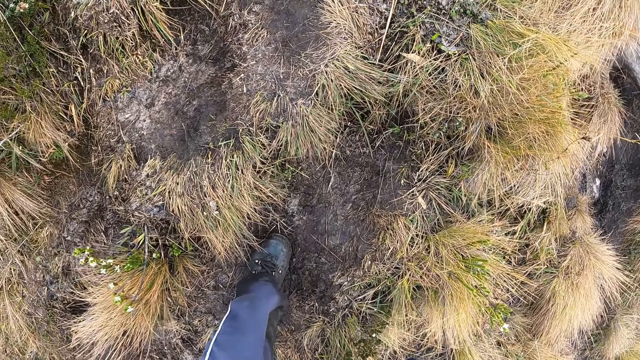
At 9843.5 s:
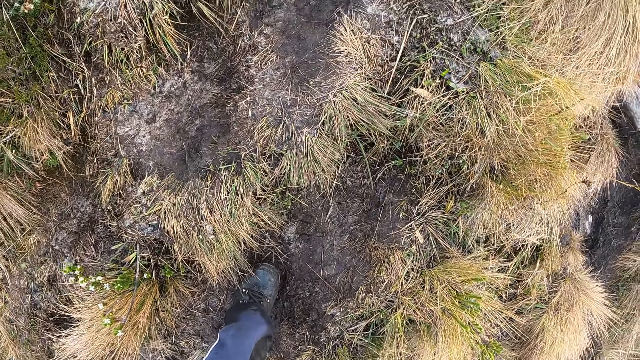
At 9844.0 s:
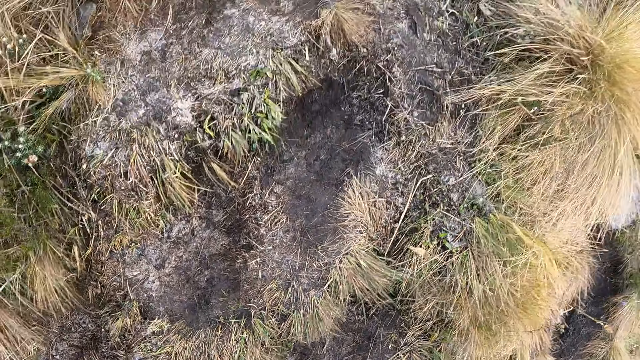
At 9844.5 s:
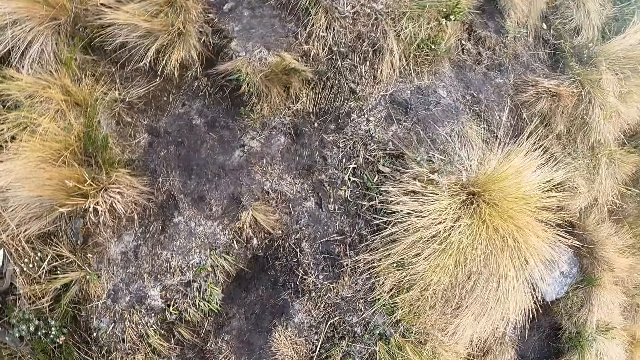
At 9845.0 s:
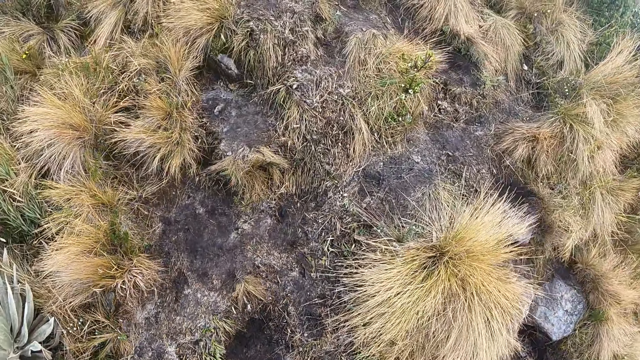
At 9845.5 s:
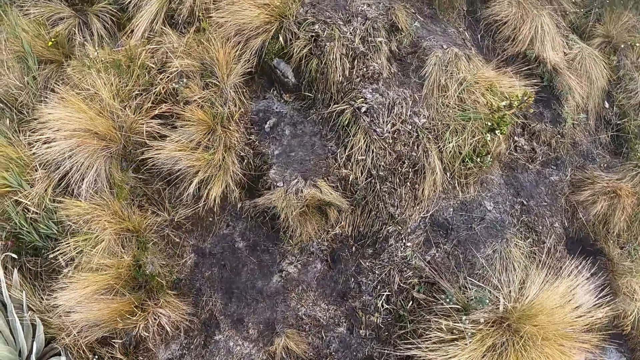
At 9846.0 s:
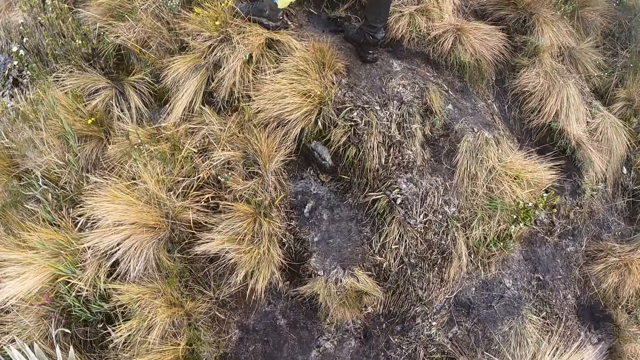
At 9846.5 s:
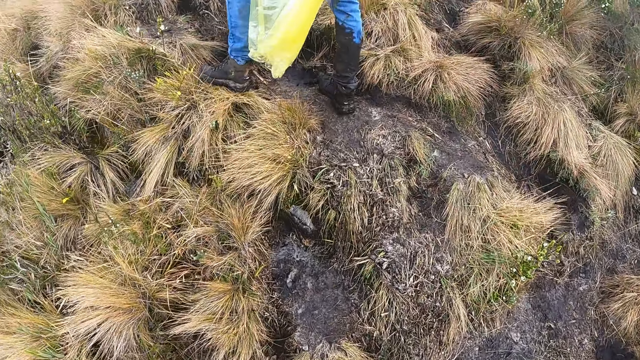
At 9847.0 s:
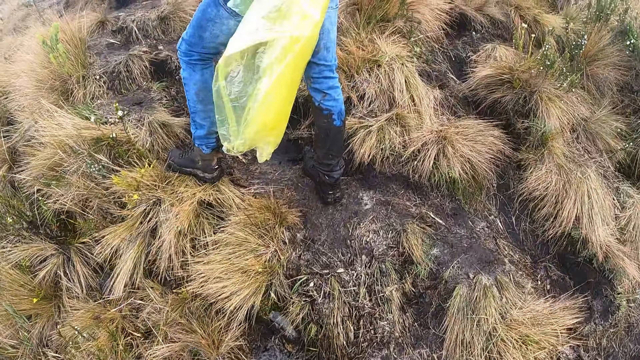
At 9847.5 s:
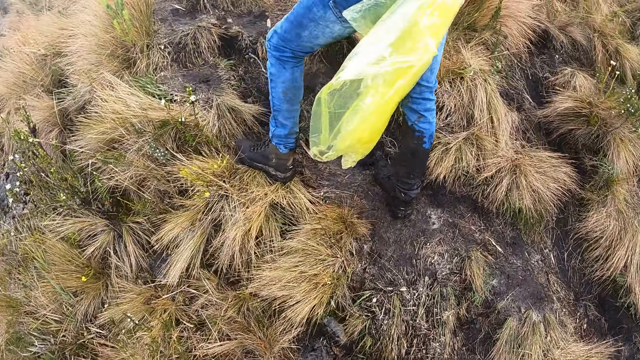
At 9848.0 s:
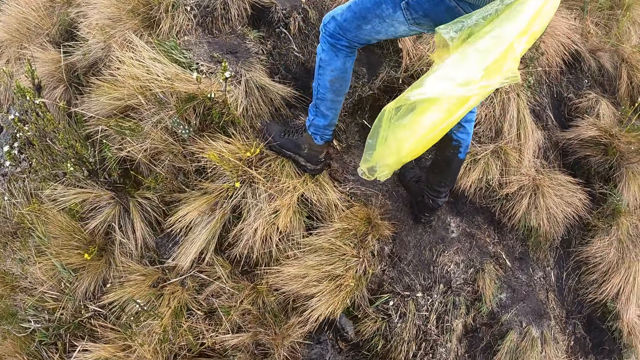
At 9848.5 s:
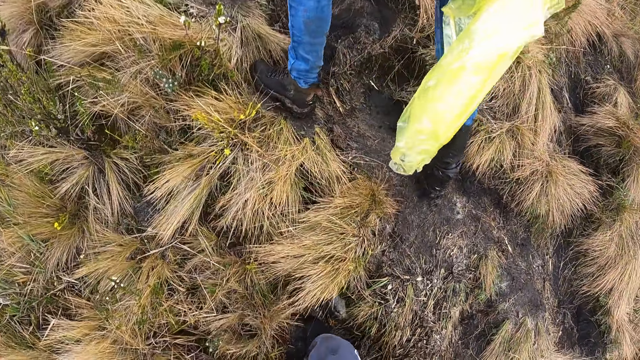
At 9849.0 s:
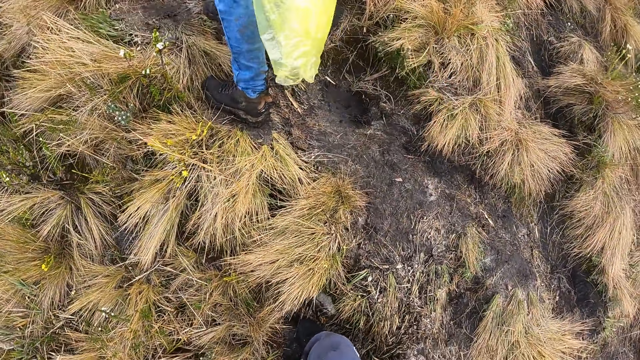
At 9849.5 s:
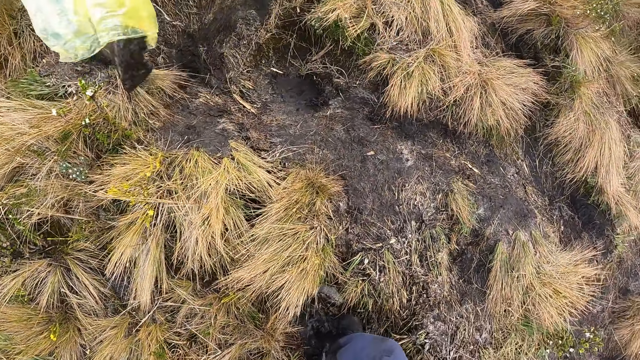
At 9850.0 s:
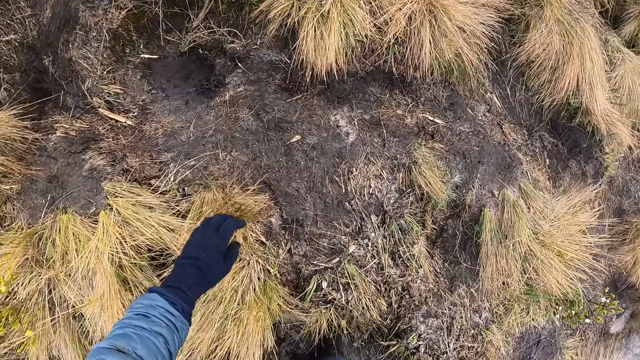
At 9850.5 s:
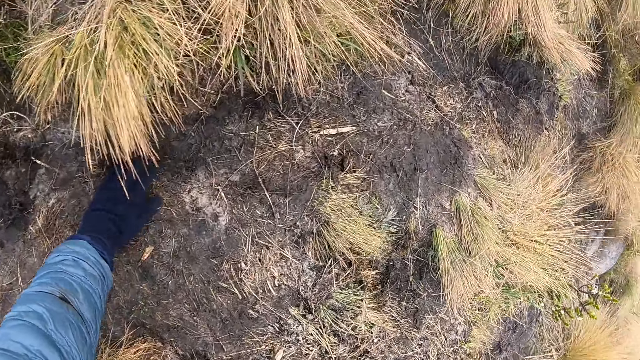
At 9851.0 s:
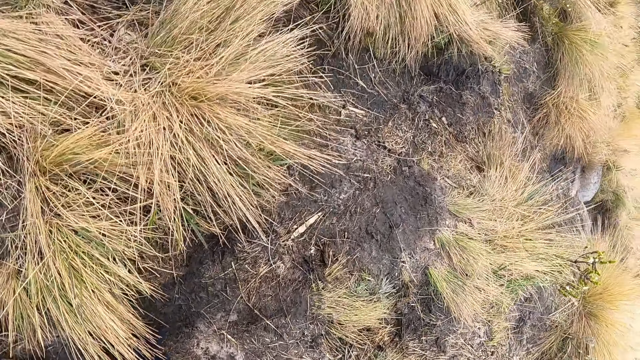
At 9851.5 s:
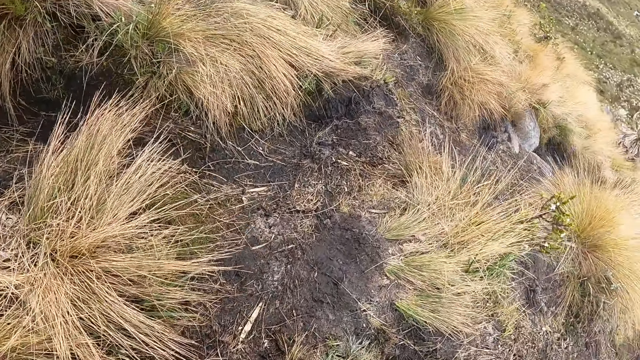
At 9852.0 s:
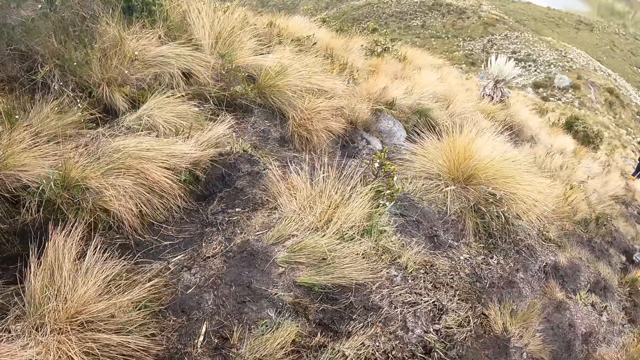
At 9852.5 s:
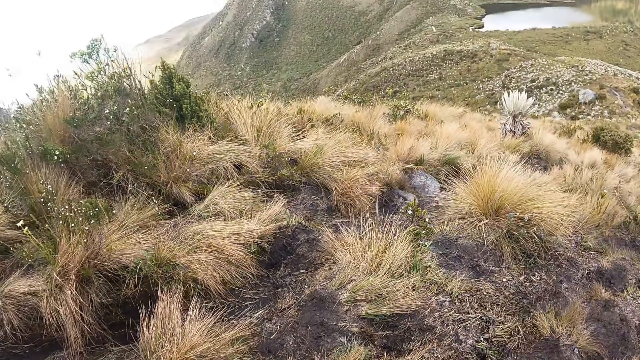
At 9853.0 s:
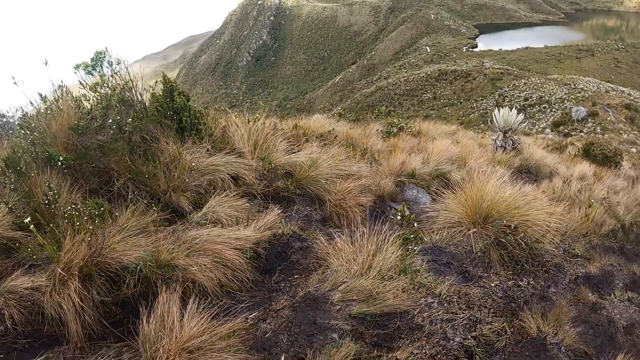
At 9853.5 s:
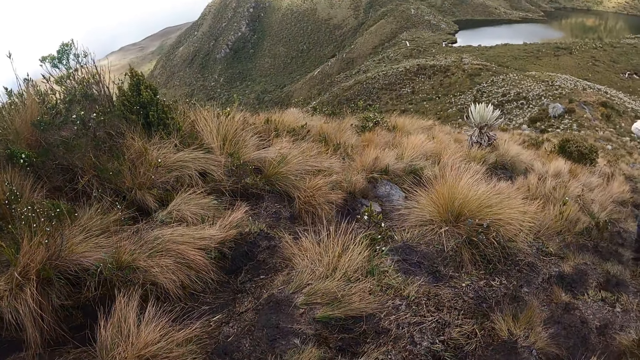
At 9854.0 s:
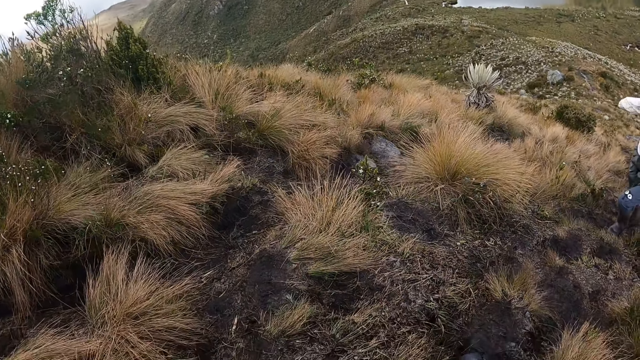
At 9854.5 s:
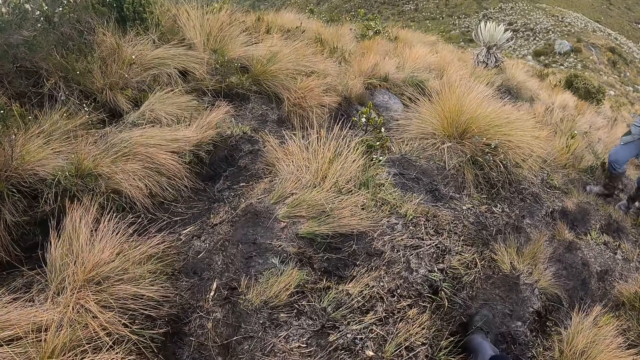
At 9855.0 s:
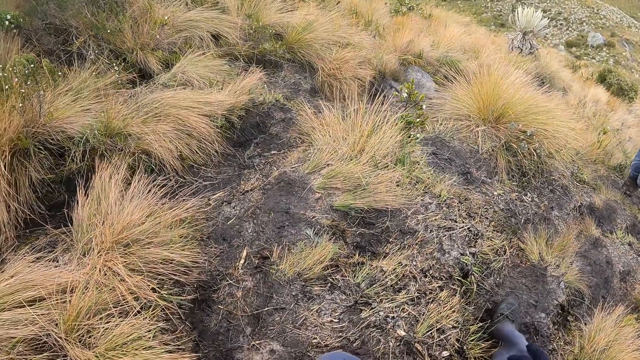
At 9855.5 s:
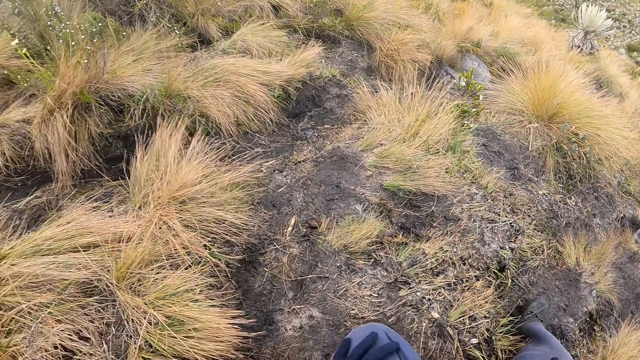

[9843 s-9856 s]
The camera wearer climbs up the mountain. They walk around. They sit on the ground. They stare around.

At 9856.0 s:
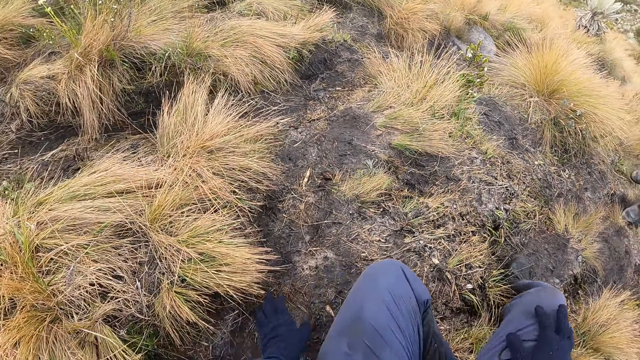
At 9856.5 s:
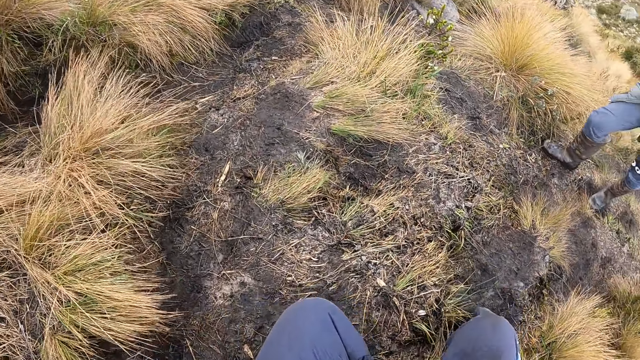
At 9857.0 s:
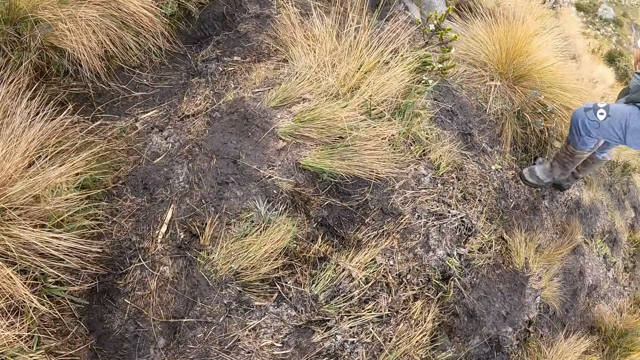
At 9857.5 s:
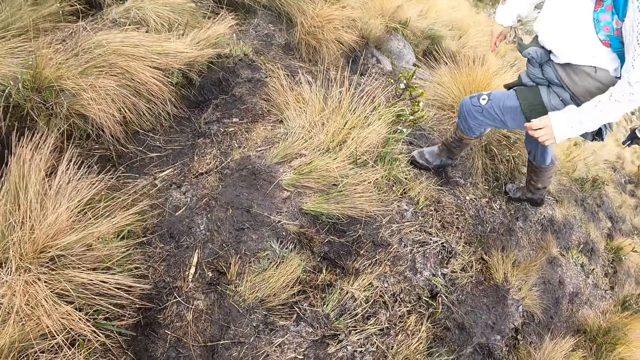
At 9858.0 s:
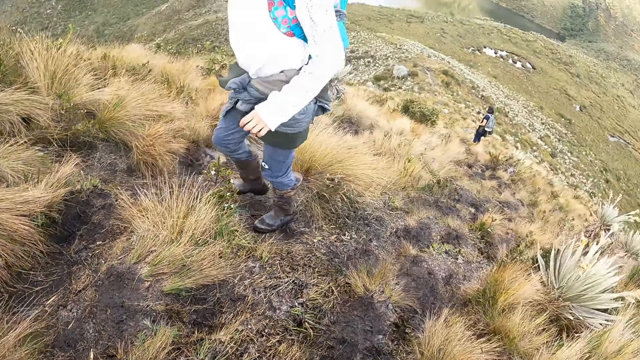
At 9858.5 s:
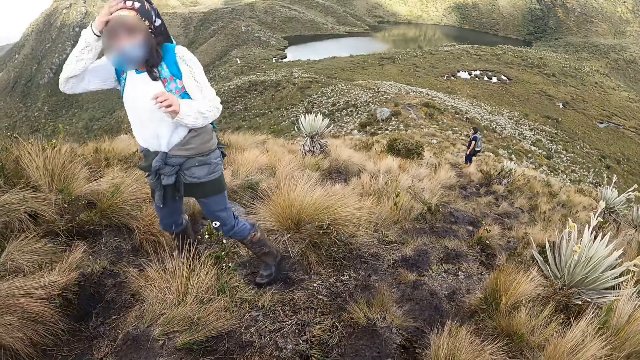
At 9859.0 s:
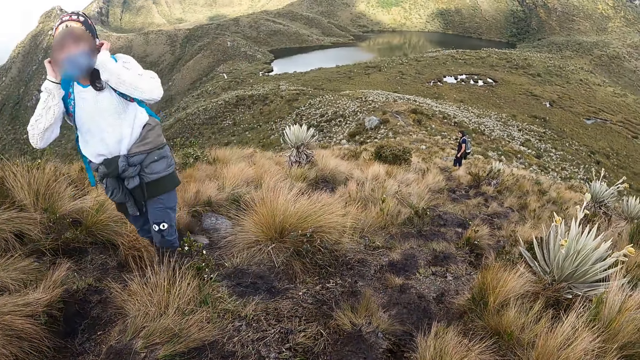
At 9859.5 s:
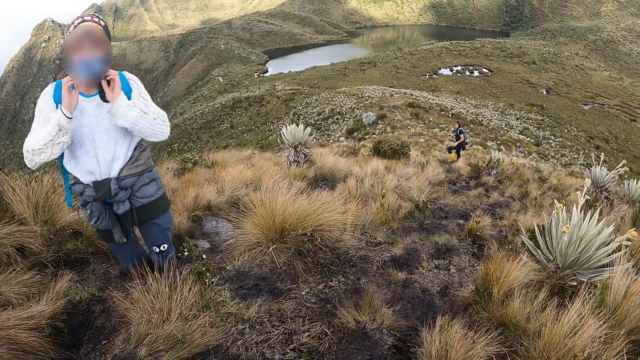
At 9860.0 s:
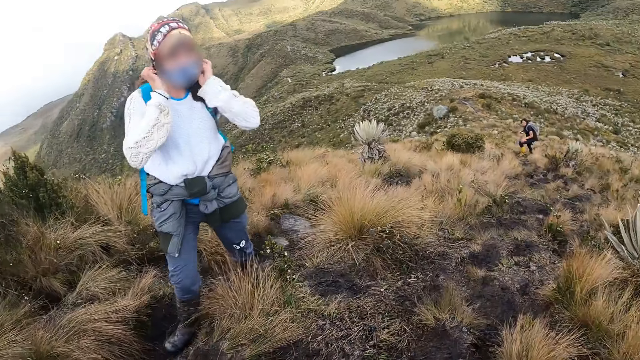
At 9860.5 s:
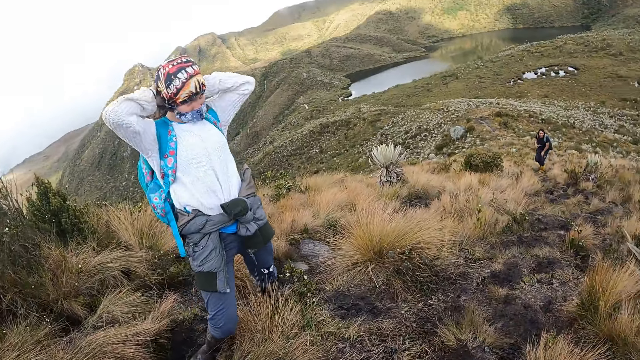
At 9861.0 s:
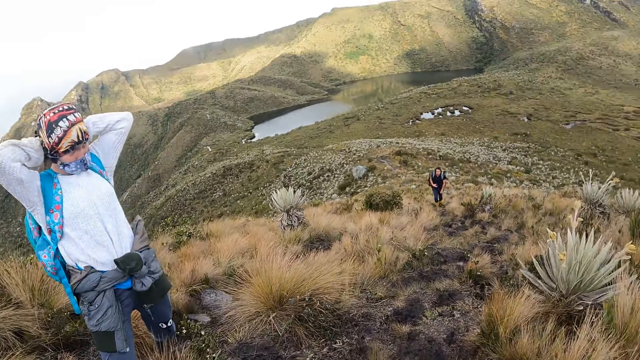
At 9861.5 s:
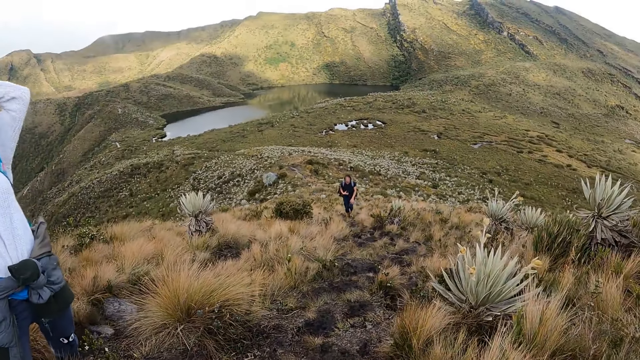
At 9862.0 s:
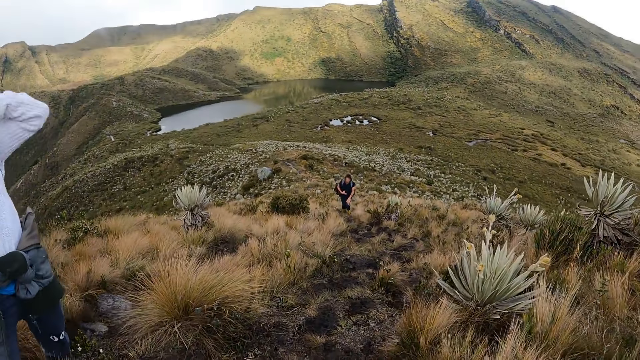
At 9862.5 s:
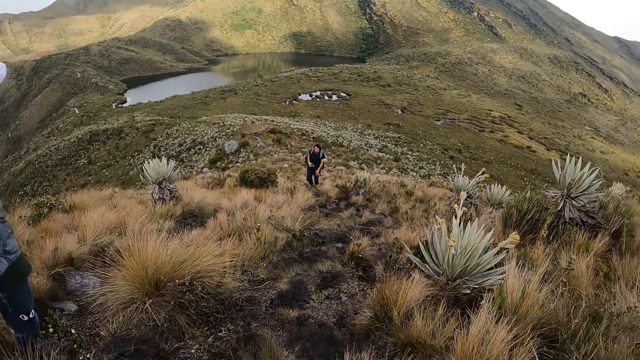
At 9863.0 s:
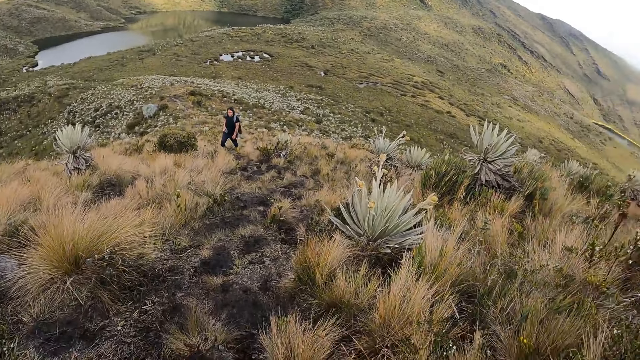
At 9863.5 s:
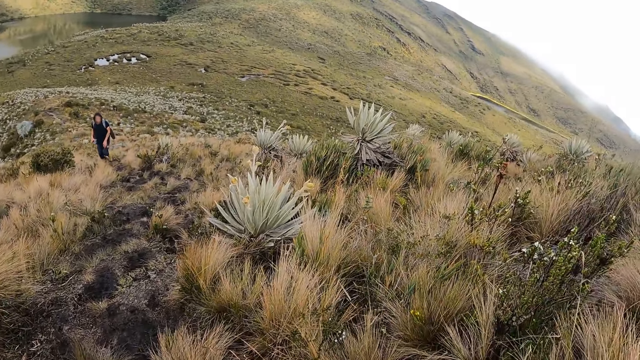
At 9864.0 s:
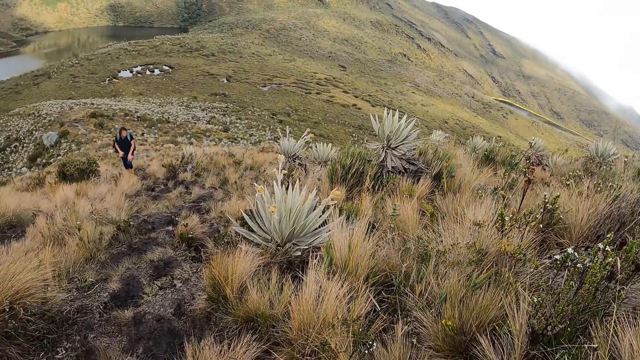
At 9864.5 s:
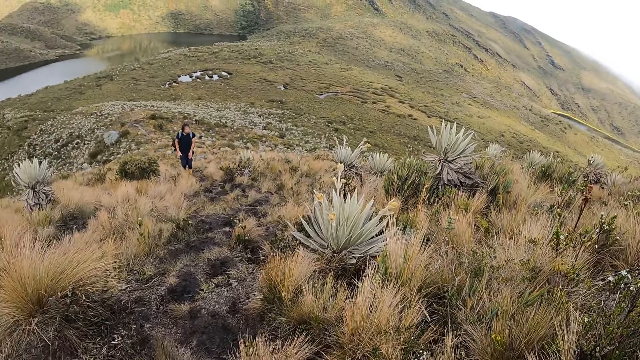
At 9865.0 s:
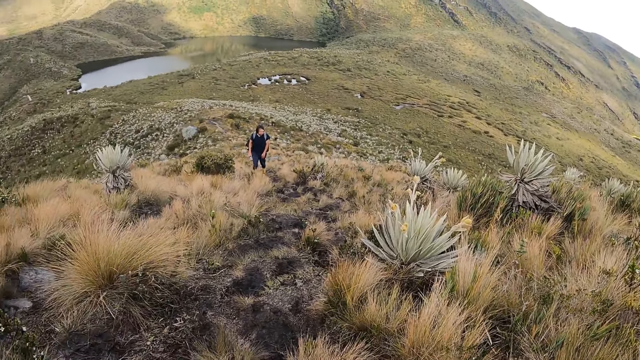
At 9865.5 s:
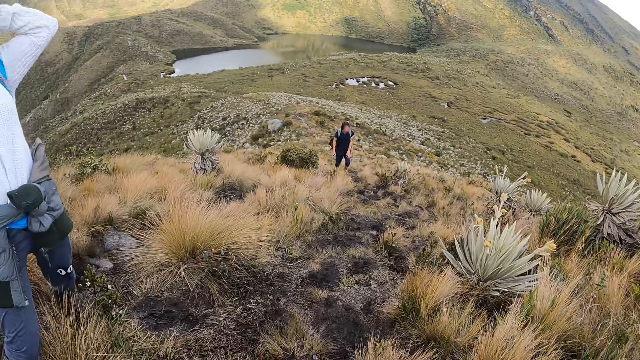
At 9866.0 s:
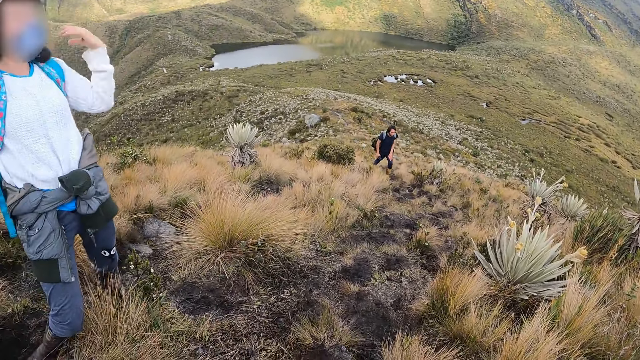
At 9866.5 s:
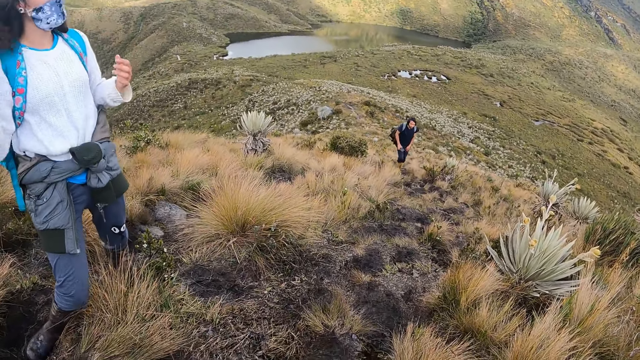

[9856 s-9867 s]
The camera wearer stands up. A woman interacts with the camera wearer. The camera wearer looks at the woman. They stare around.
